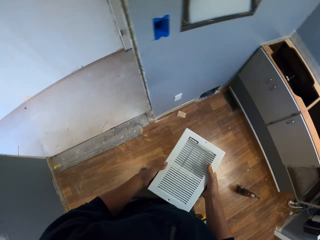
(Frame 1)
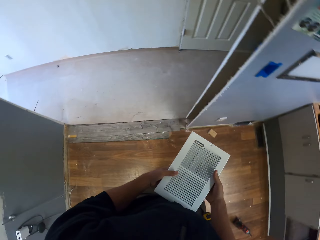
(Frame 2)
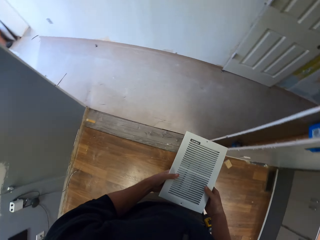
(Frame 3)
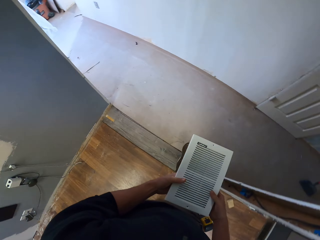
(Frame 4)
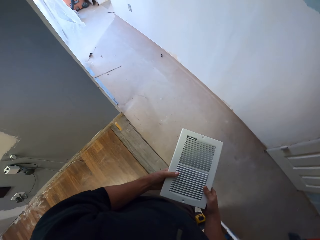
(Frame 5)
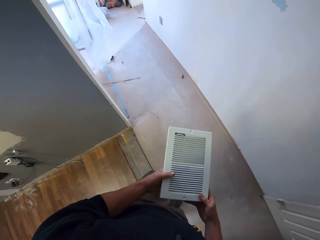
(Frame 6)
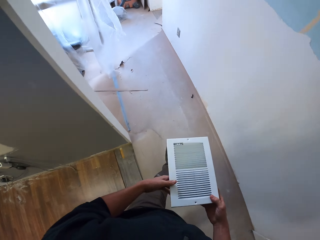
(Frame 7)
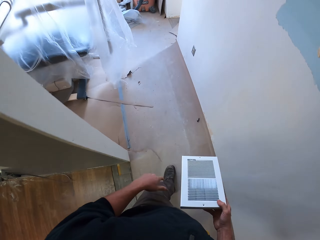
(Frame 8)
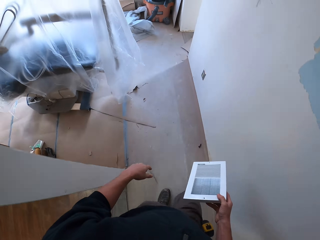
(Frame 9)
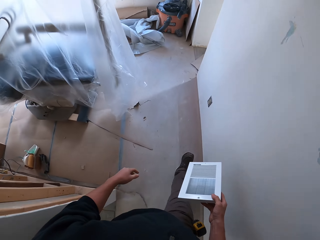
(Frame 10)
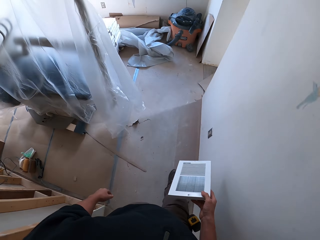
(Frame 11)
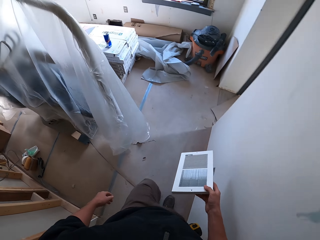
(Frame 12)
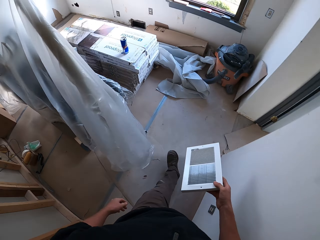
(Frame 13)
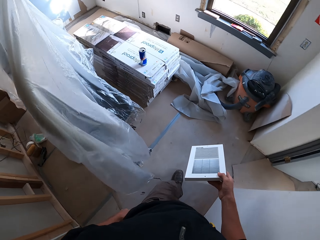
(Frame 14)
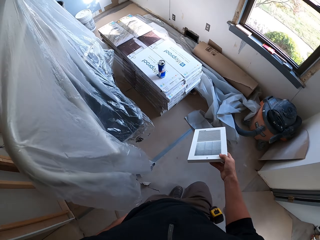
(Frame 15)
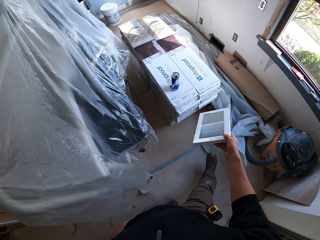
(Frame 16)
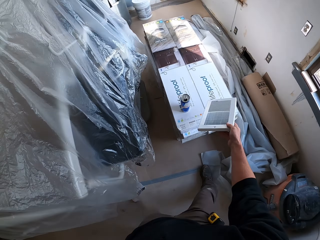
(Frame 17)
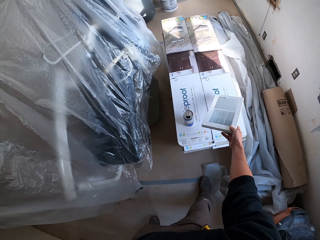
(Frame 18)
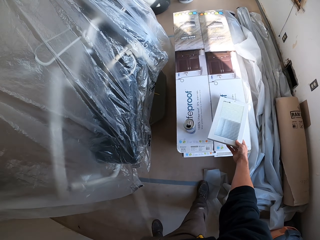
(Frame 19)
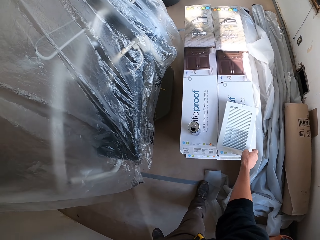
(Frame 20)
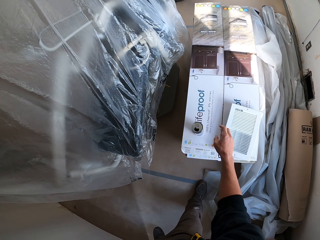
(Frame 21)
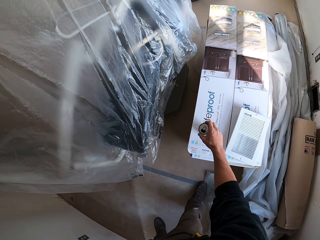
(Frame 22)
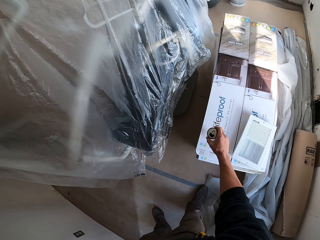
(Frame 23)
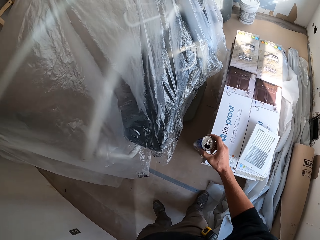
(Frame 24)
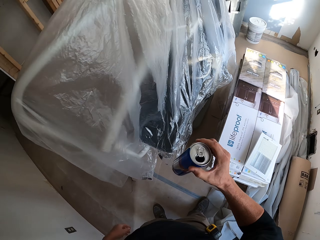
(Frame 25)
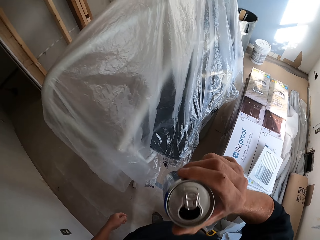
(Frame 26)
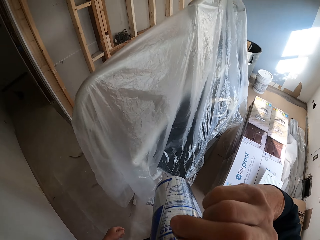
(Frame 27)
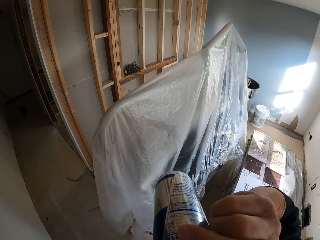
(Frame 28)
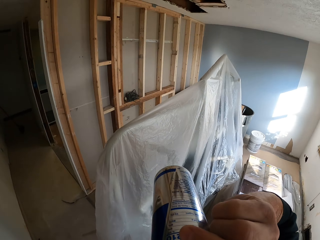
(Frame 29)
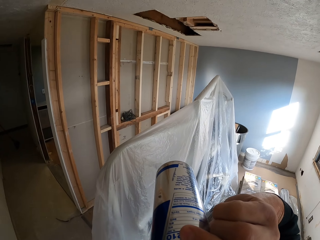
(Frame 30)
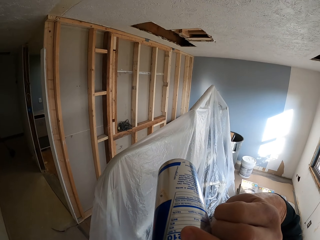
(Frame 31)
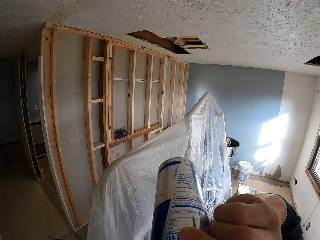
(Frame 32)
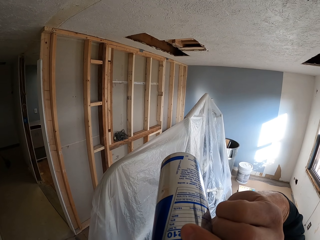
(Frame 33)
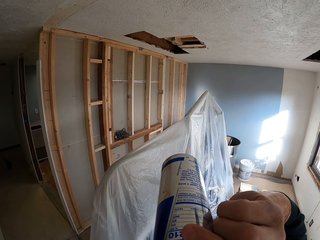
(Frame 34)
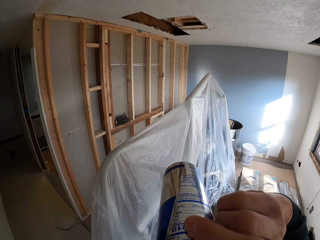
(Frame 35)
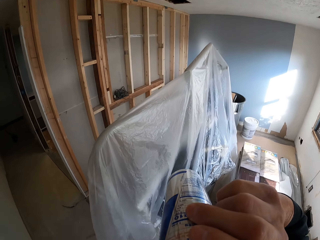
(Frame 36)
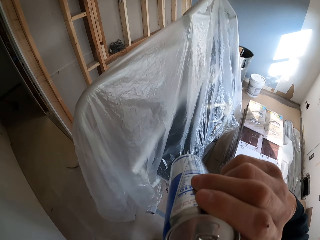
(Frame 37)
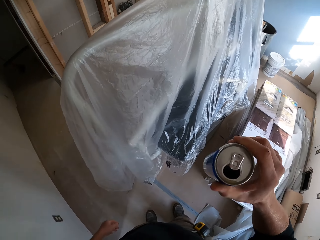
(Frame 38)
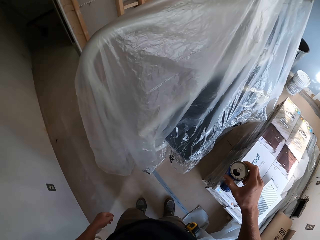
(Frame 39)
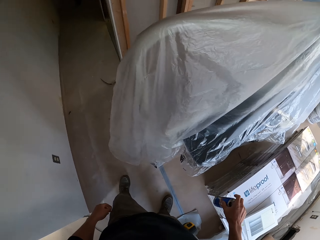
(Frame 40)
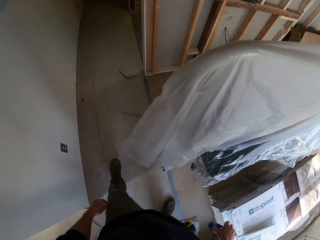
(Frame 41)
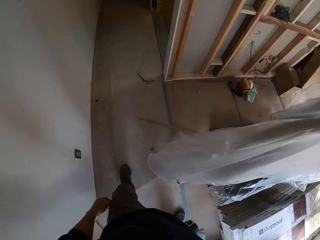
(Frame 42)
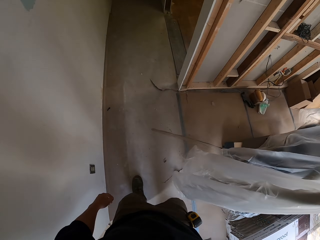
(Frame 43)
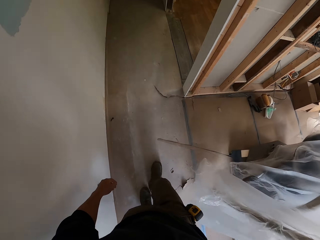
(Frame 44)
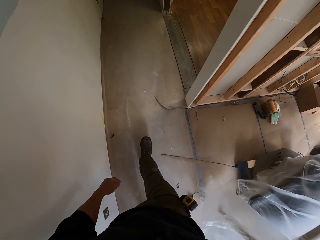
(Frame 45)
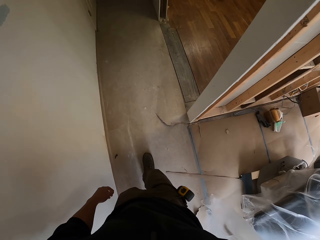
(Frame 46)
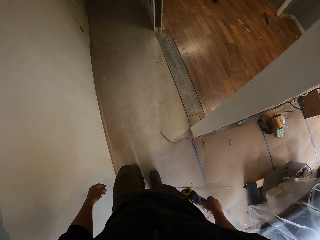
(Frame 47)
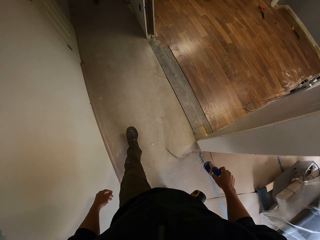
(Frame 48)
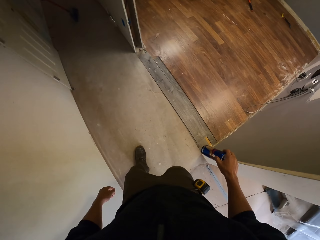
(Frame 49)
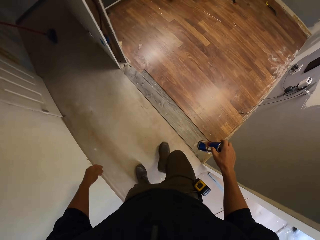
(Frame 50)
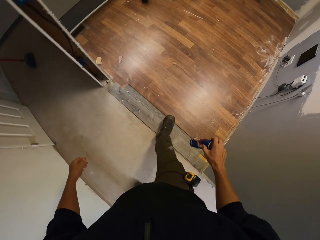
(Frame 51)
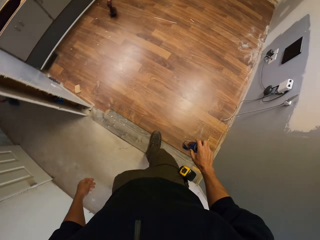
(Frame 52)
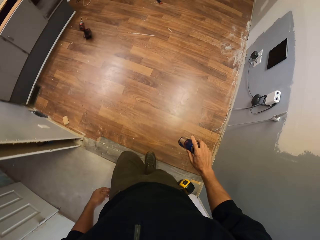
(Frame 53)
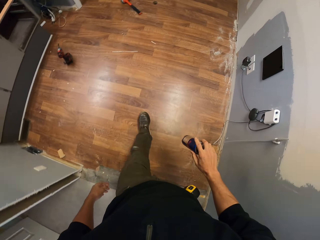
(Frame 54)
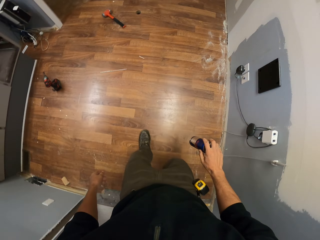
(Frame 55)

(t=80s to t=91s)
The camera wearer puts the air vent cover on carton boxes. They take the energy drink from the table. They drink the energy drink. They walk.

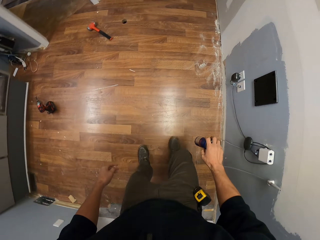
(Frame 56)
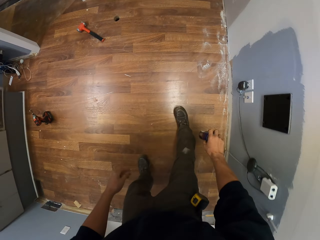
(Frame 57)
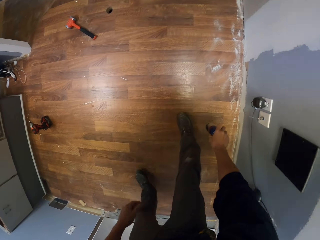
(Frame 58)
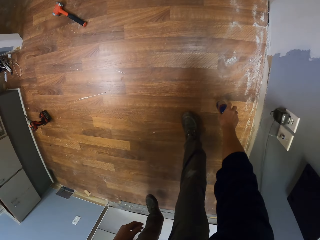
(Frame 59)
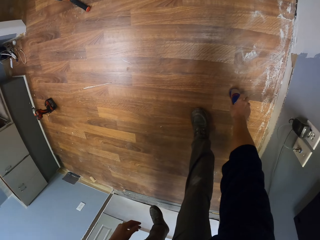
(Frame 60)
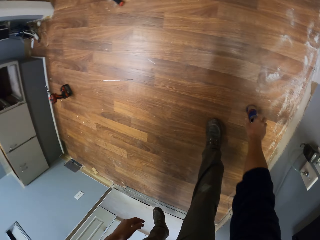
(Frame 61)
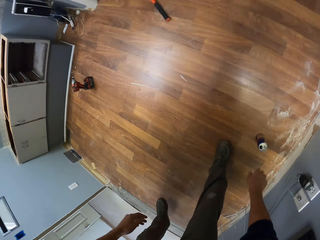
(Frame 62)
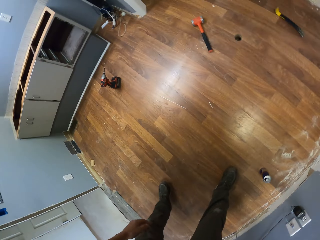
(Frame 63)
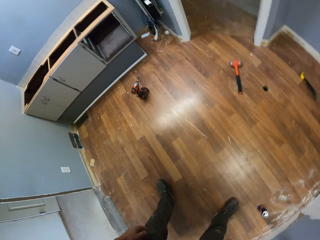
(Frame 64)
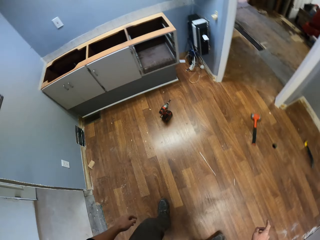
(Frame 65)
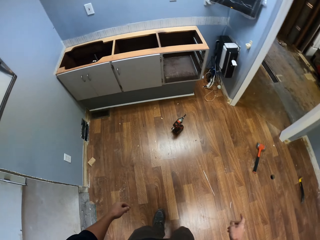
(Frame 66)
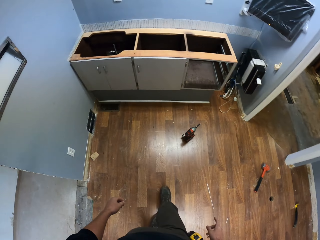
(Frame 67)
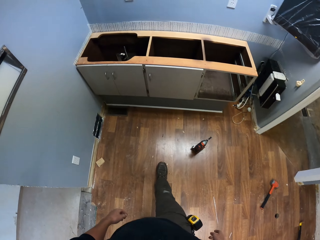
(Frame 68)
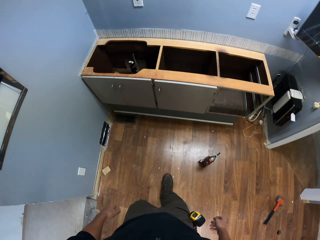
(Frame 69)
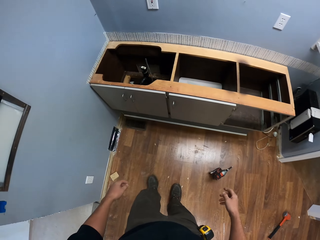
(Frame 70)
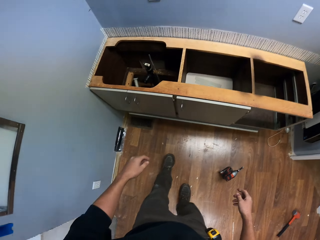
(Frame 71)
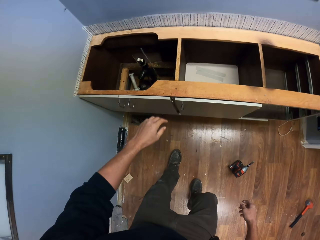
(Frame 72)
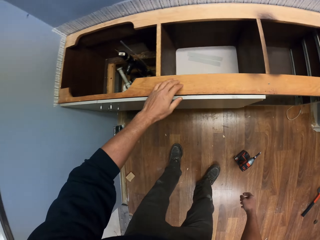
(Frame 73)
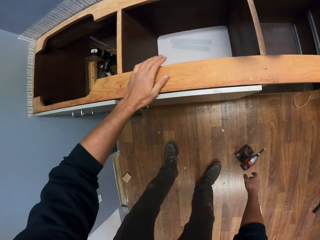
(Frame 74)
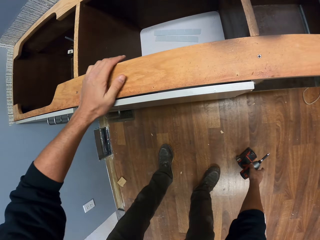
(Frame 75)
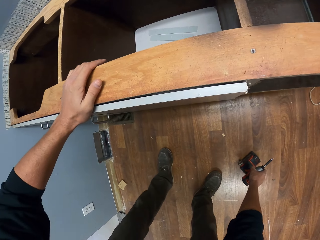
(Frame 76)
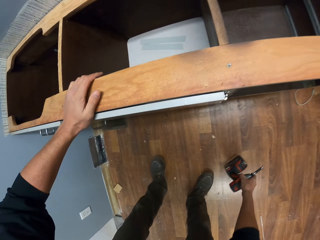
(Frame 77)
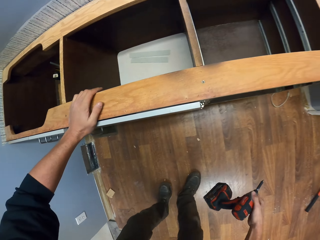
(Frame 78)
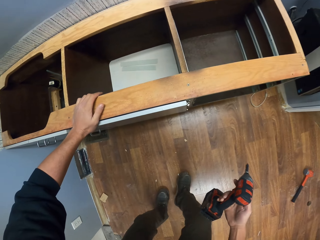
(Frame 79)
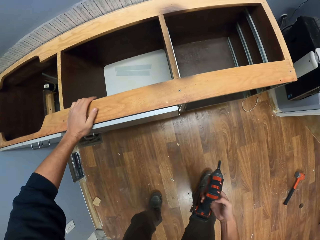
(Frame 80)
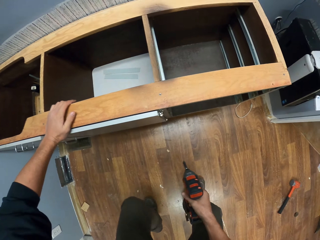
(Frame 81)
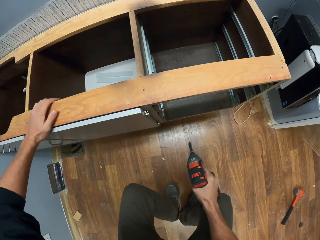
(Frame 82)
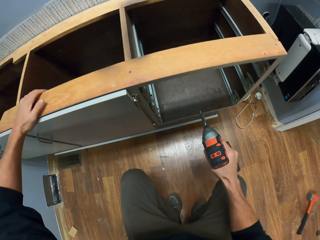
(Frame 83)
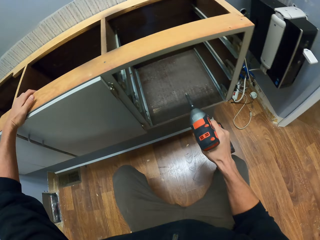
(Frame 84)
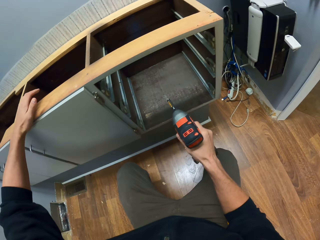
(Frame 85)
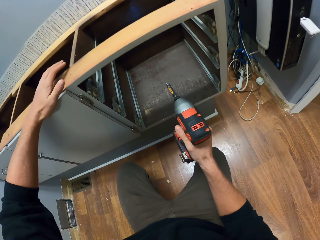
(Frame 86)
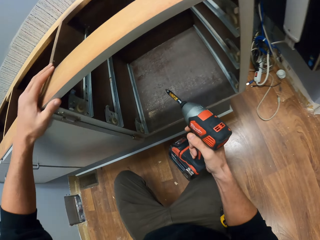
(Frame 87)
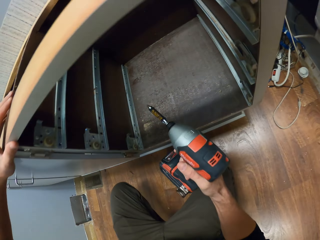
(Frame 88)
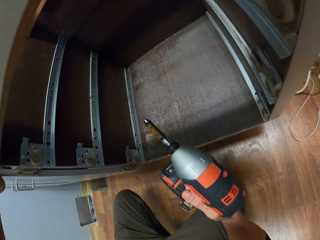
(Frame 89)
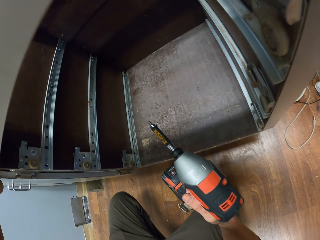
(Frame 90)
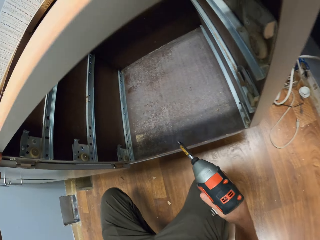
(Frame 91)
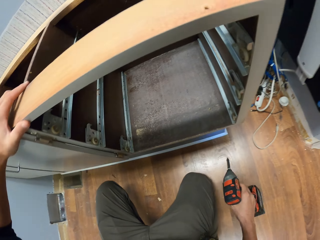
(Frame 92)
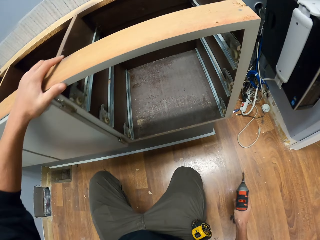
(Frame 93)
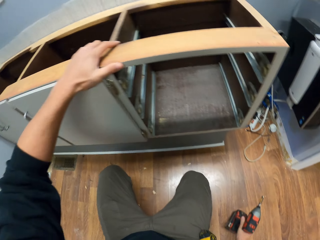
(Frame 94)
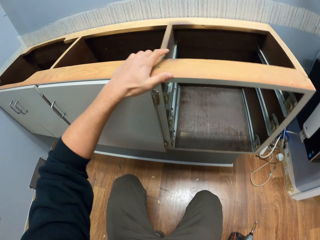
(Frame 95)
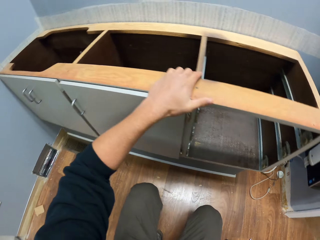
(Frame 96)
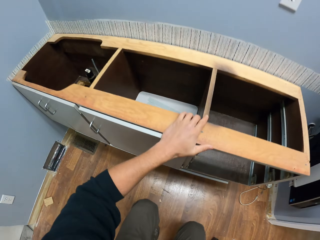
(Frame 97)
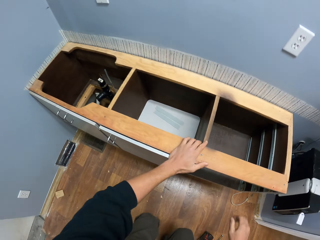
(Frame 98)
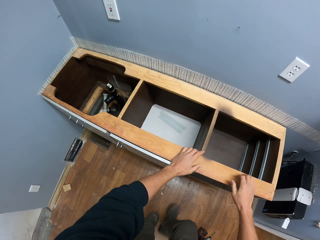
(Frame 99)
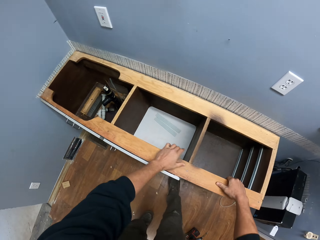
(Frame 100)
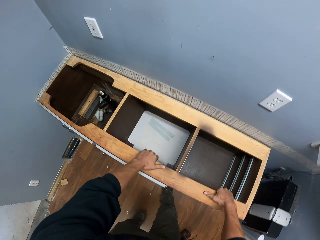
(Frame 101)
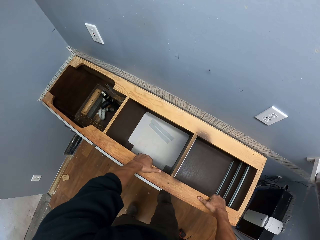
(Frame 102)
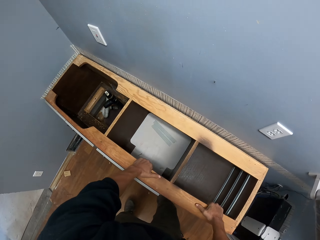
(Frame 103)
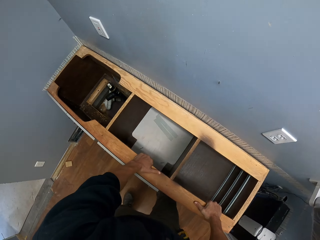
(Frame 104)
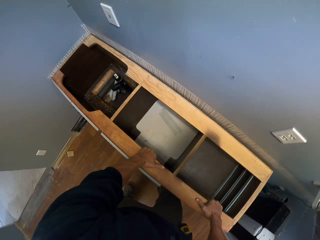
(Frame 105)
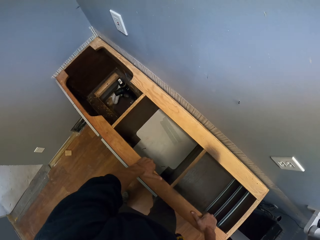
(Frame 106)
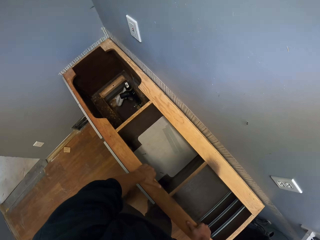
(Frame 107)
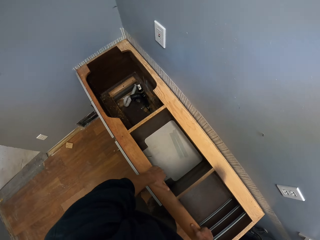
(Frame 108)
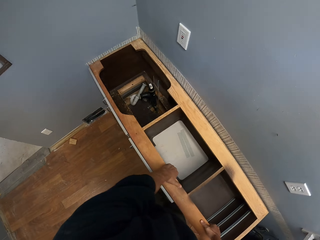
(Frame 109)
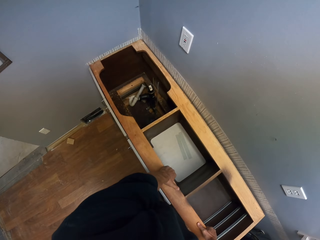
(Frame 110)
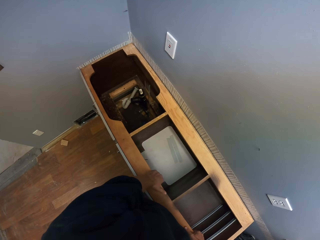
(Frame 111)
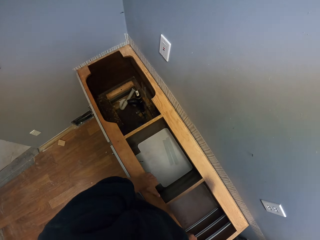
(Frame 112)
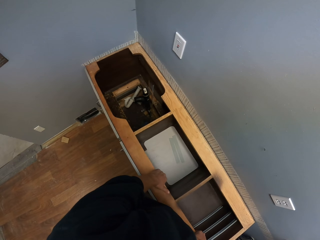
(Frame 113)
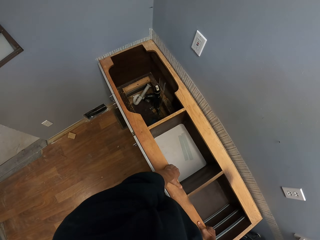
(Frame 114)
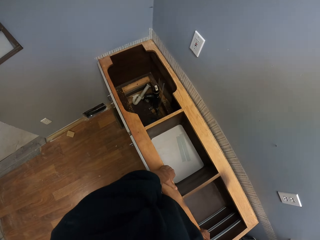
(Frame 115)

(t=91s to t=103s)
The camera wearer puts the energy drink can on the floor. They walk. They take the grinder or impact driver from the floor. They squat. They look in the cabinet. They put the impact driver on the floor. They stand. They pull the wall drawer.
